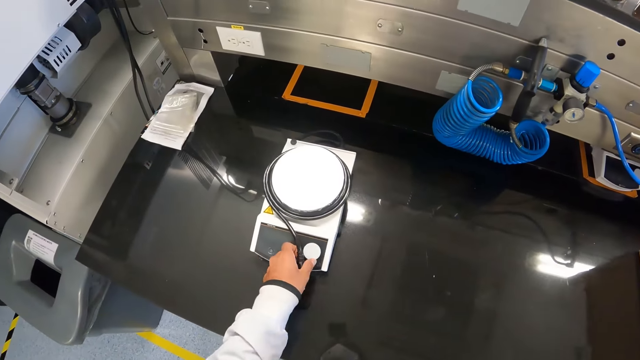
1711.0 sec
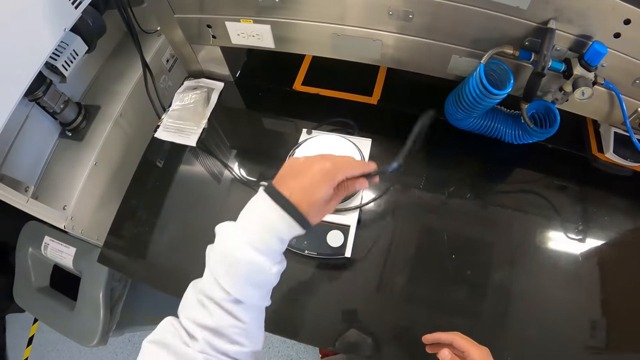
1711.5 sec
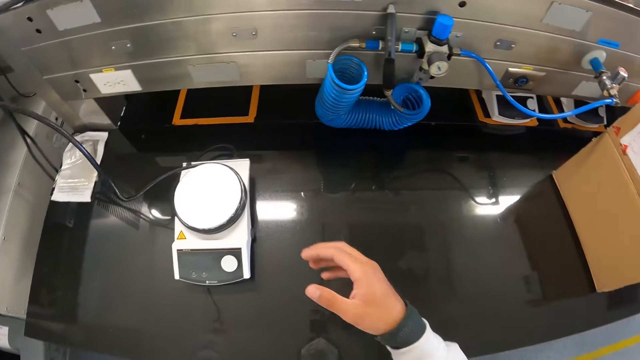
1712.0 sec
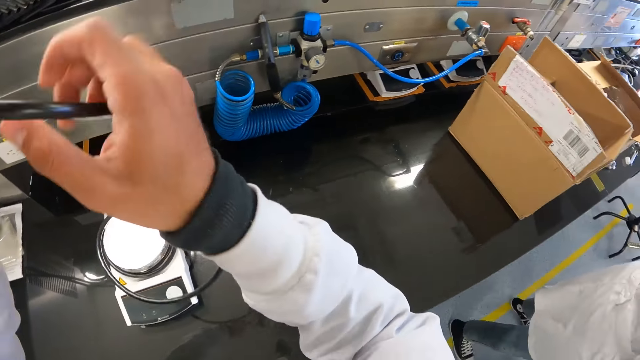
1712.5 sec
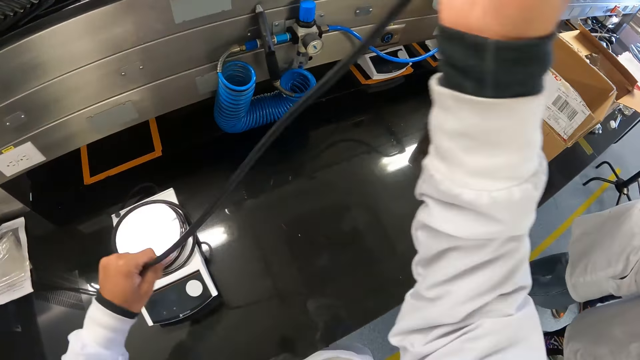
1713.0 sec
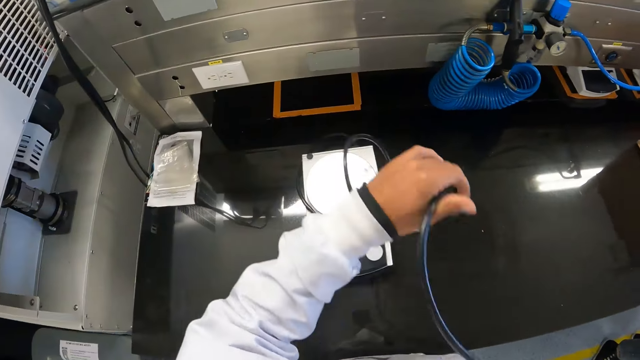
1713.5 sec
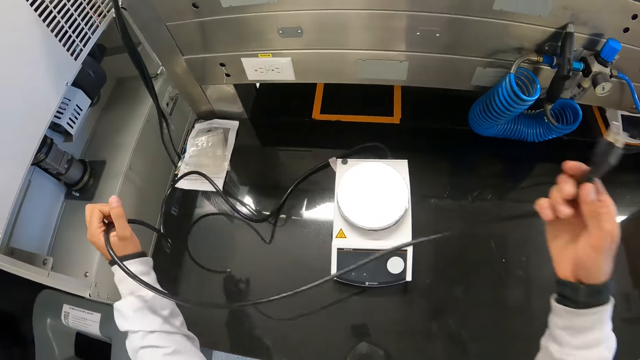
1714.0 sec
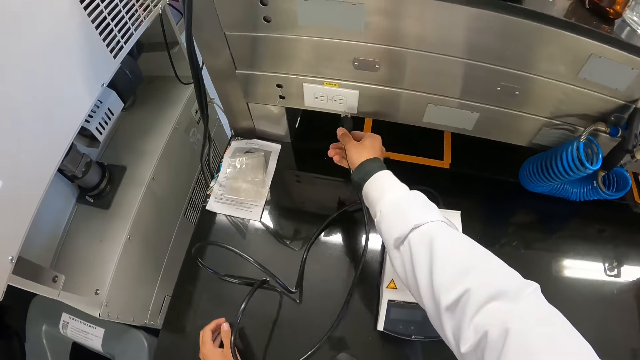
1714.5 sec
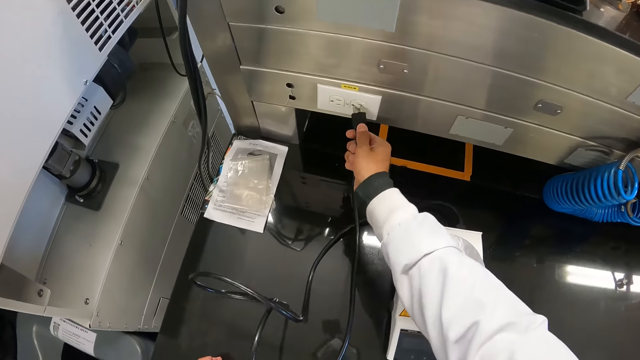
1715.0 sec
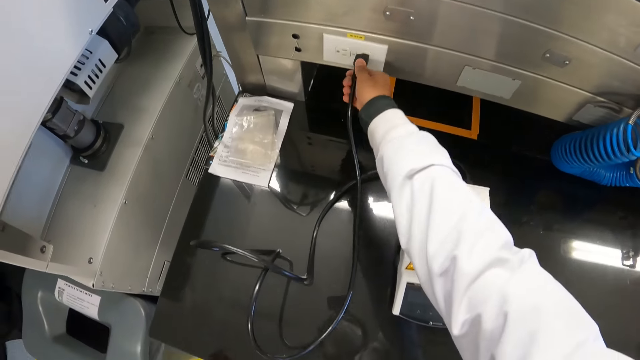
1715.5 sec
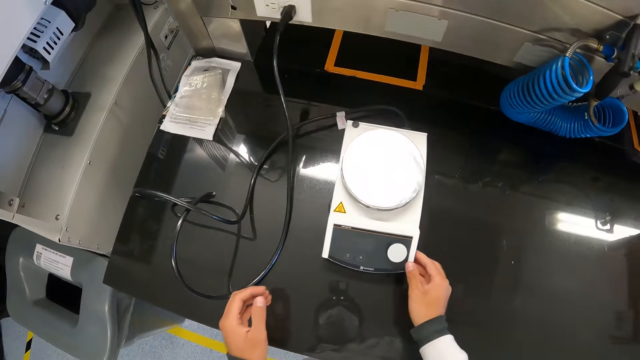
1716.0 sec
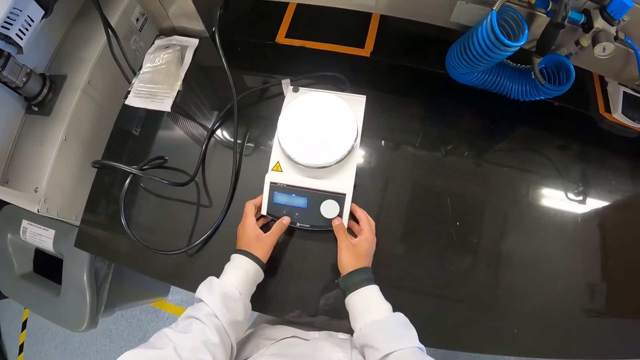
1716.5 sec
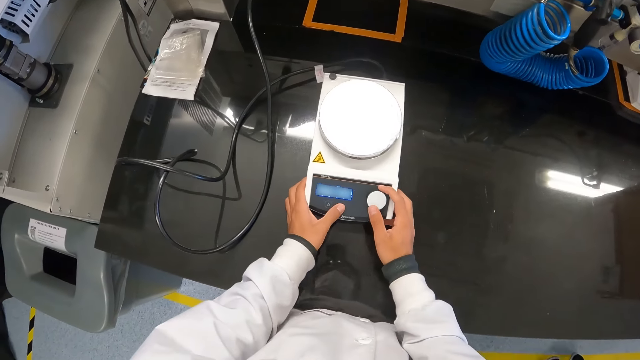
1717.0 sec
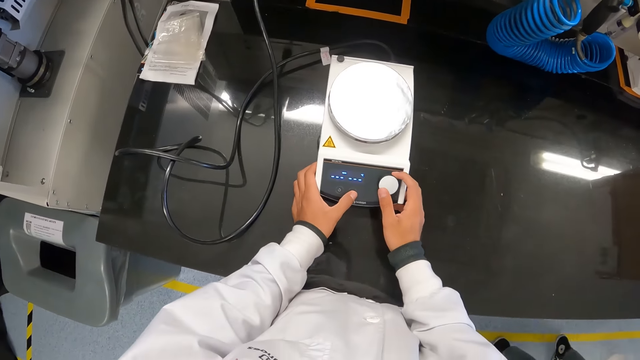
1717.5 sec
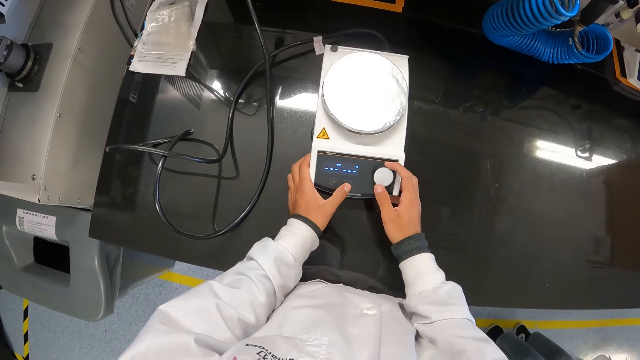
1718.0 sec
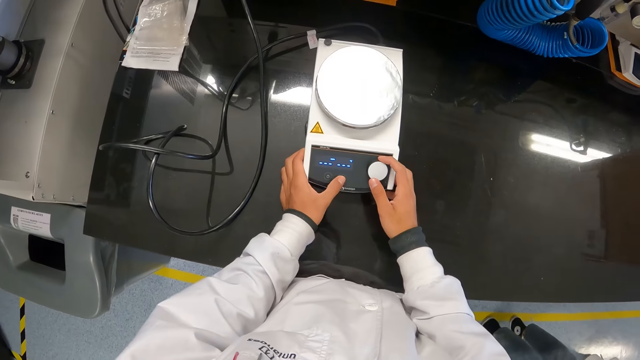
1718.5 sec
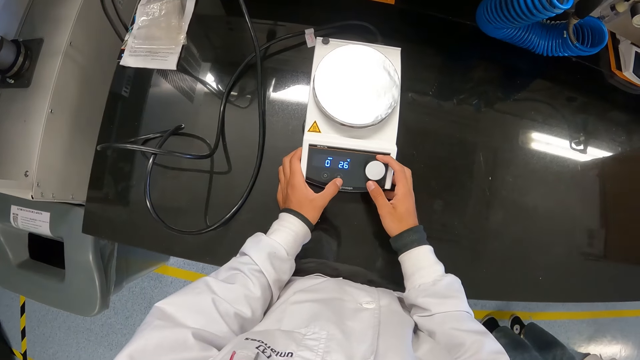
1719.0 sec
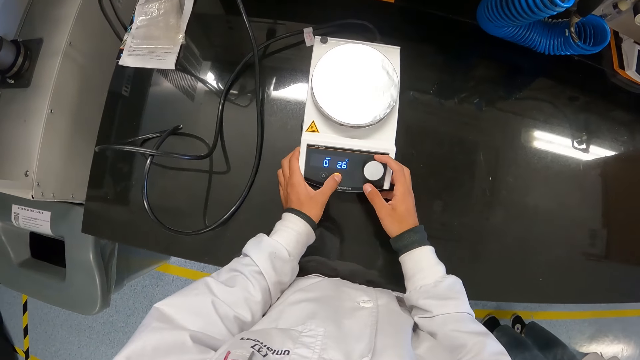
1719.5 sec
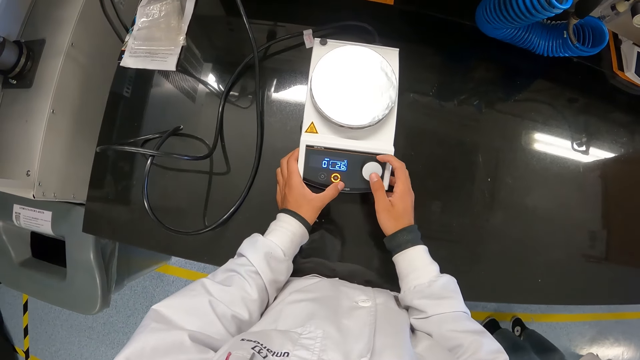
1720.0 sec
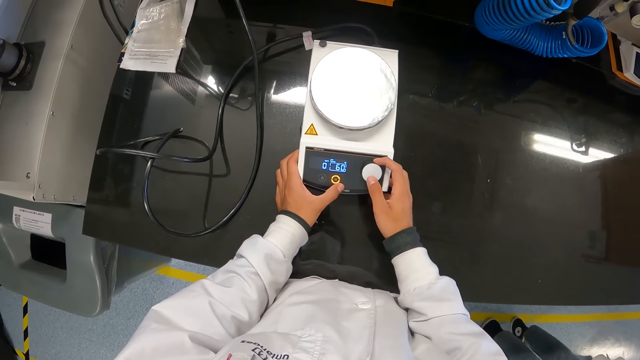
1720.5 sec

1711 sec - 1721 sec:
The camera wearer adjusts the cord of the weighing machine with both hands. He plugs the cord of the weighing machine to a socket with his right hand. He sets the laboratory balance. He operates the weighing machine with both hands.

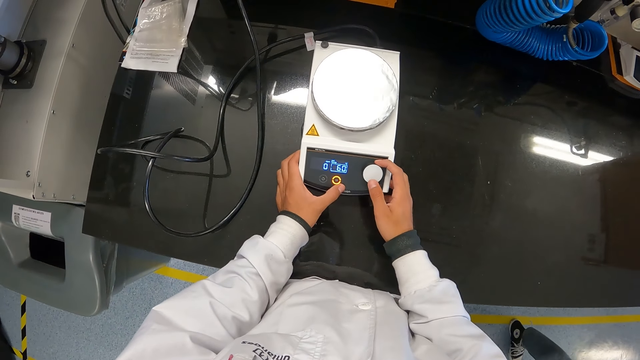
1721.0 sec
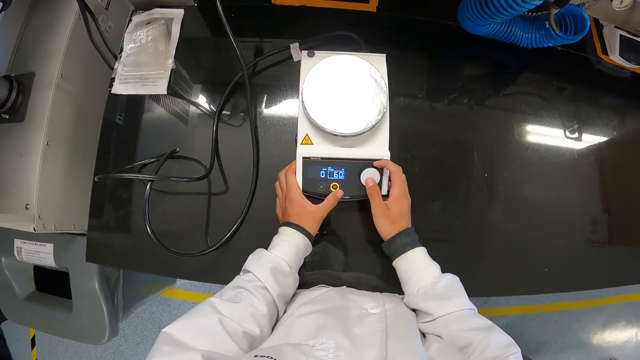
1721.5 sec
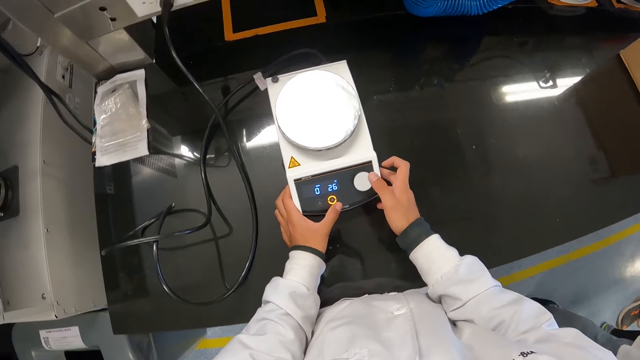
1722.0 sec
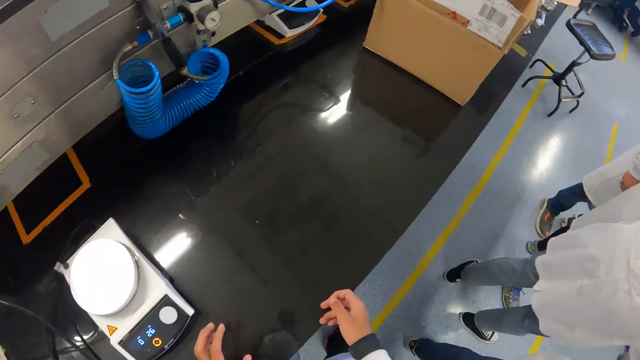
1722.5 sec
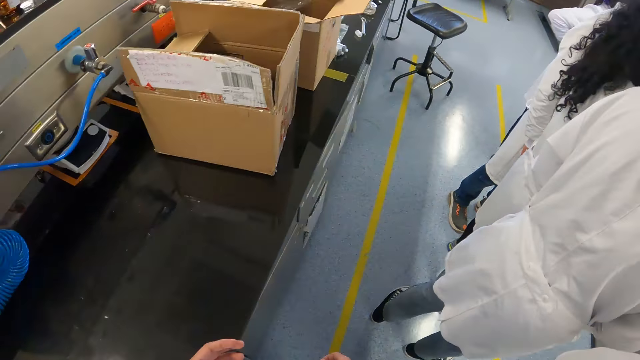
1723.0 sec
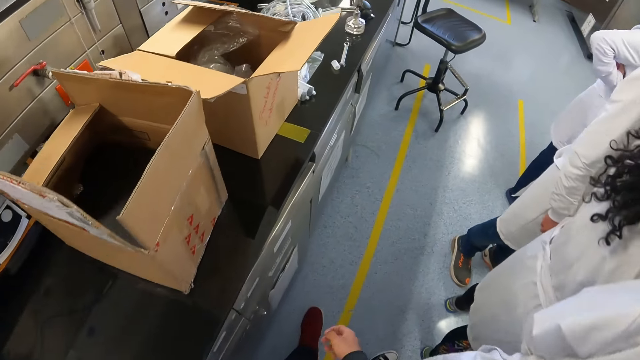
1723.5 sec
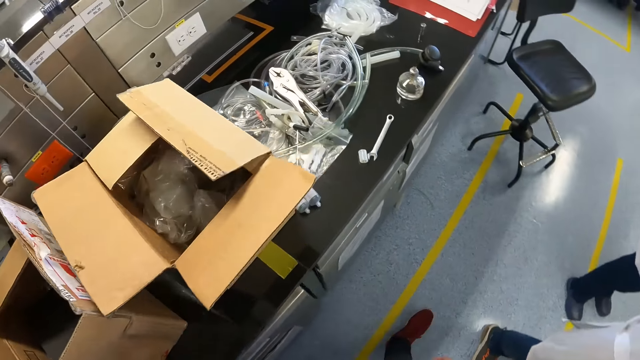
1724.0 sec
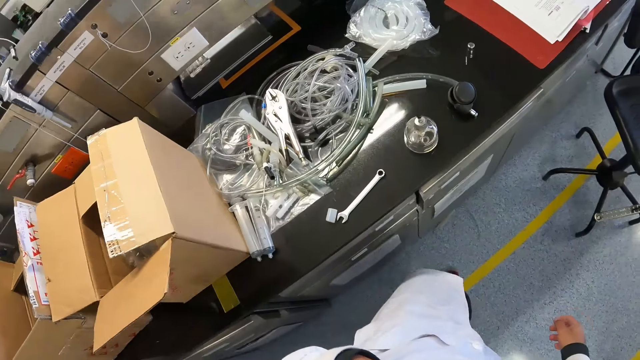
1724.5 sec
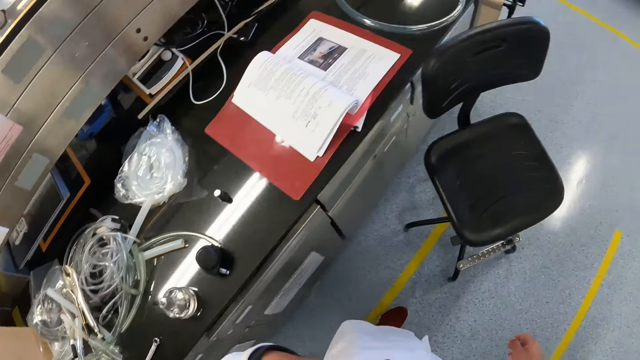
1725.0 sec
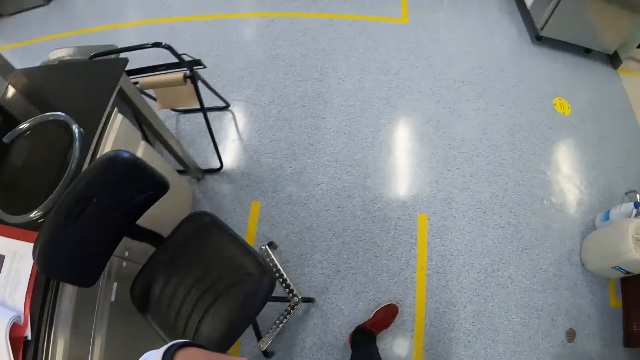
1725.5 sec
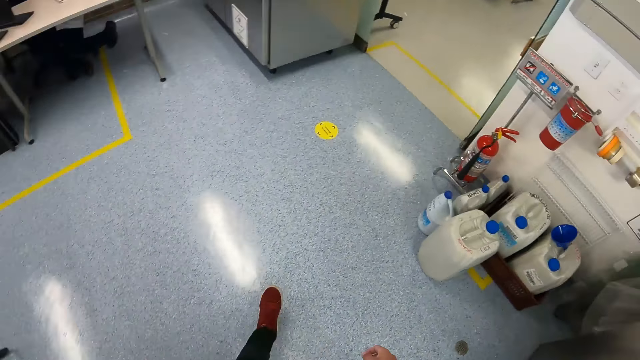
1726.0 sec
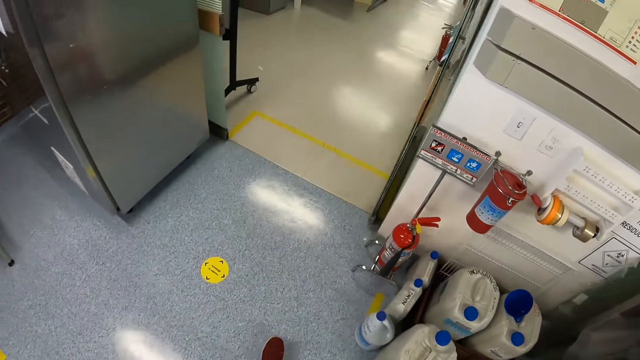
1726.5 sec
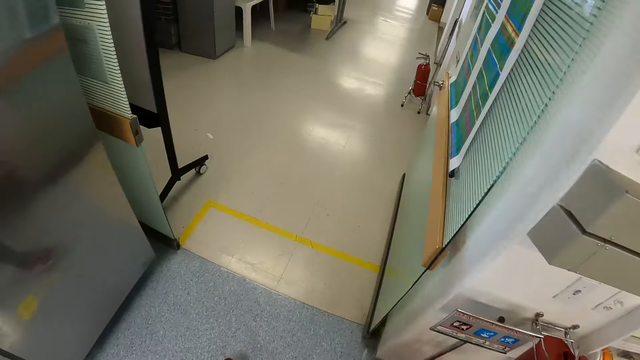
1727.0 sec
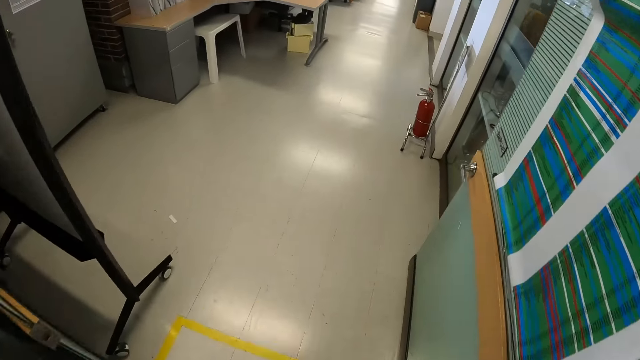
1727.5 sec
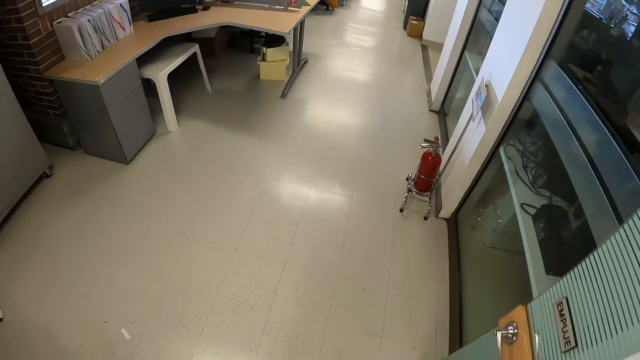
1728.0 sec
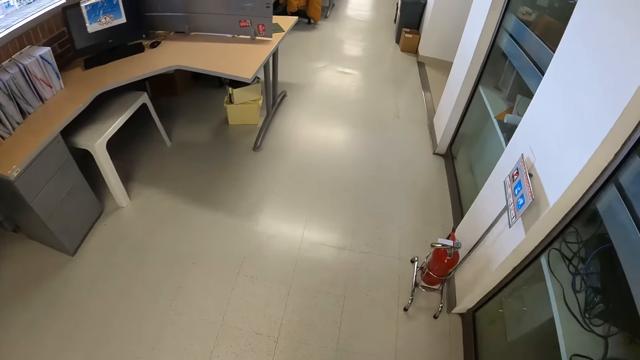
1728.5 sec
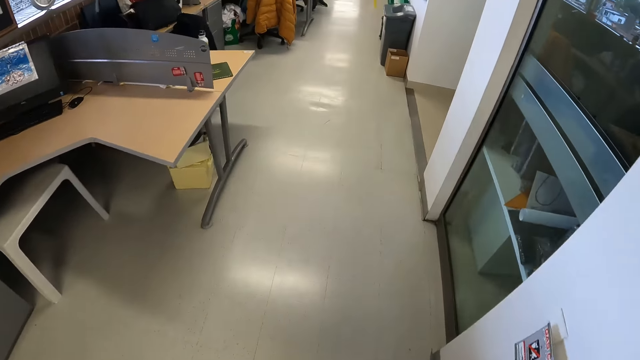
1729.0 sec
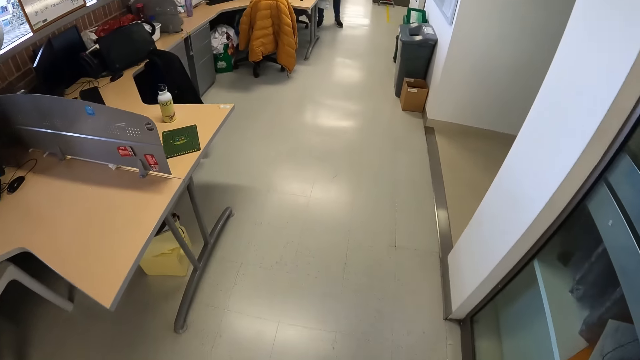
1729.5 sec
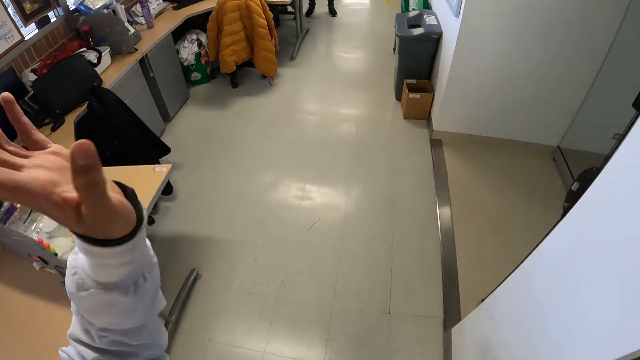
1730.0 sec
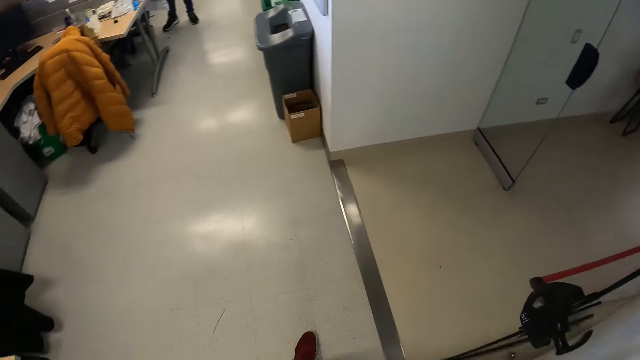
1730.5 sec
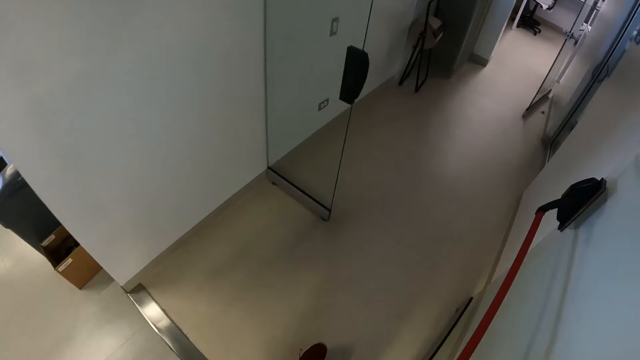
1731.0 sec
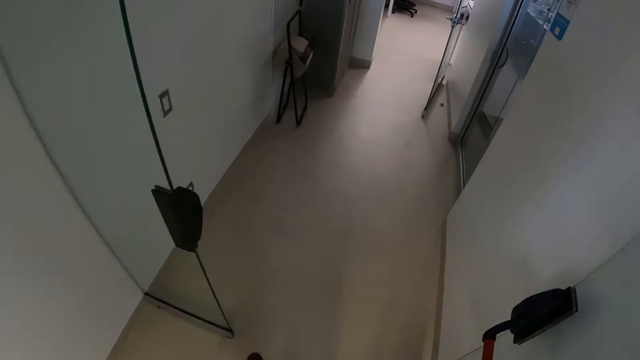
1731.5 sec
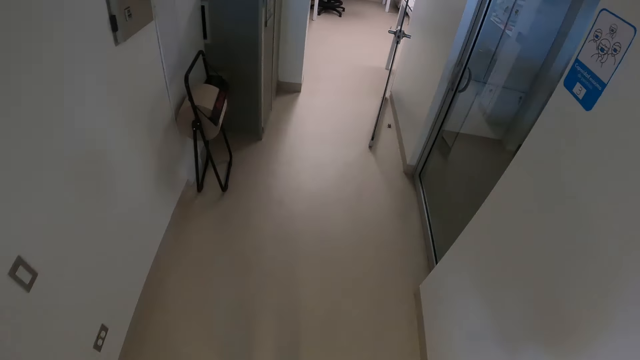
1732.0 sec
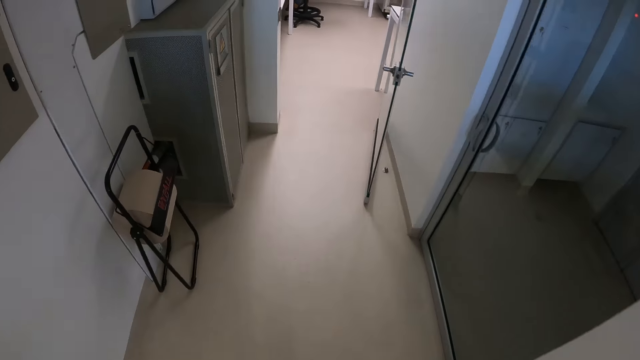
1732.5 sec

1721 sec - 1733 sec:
The camera wearer walks towards the centrifuge machine in the laboratory. He waves his left hand.
